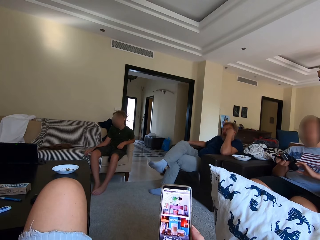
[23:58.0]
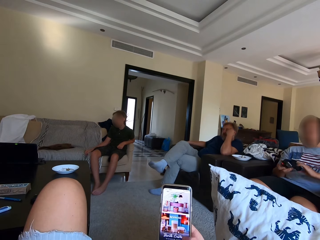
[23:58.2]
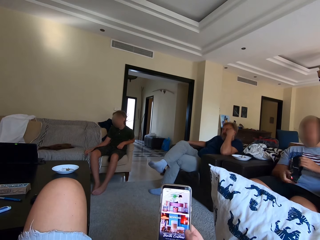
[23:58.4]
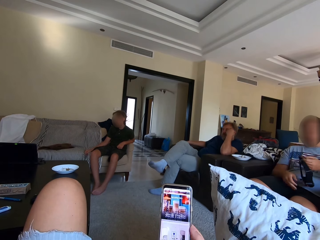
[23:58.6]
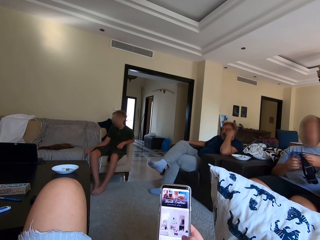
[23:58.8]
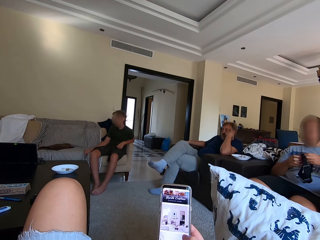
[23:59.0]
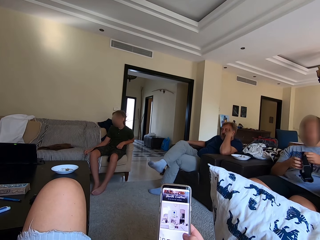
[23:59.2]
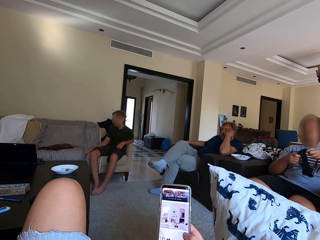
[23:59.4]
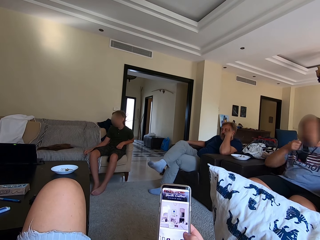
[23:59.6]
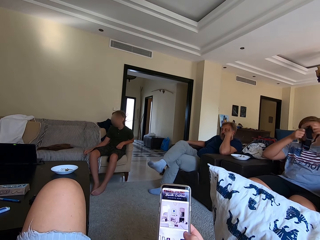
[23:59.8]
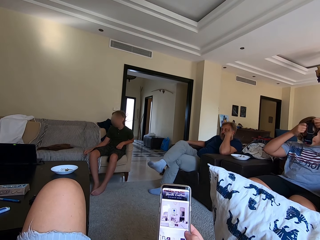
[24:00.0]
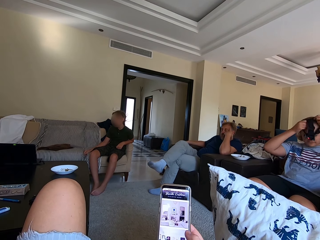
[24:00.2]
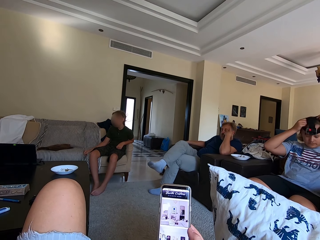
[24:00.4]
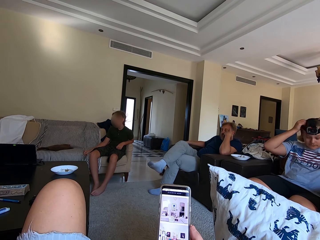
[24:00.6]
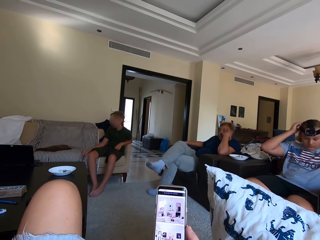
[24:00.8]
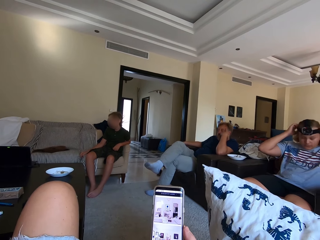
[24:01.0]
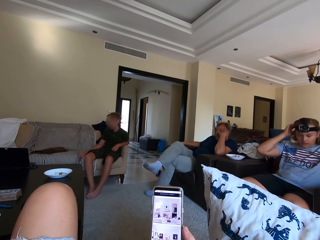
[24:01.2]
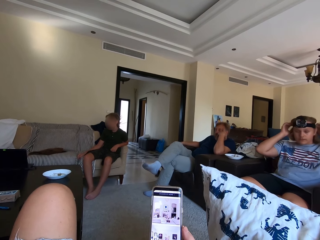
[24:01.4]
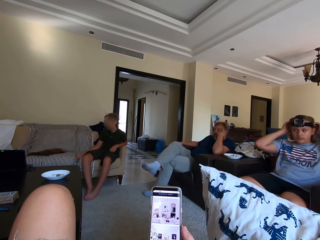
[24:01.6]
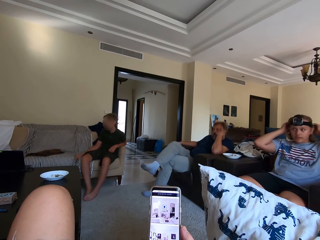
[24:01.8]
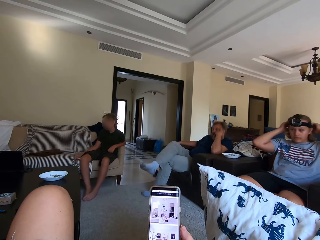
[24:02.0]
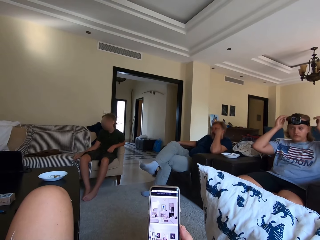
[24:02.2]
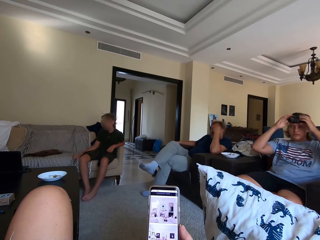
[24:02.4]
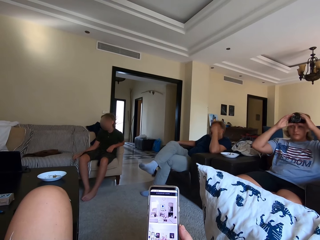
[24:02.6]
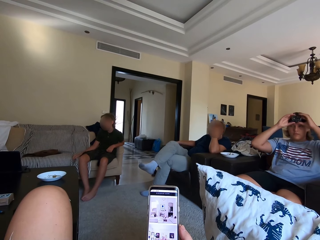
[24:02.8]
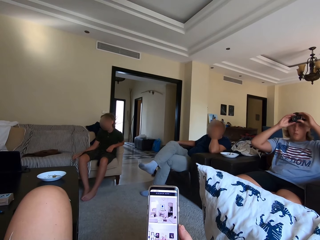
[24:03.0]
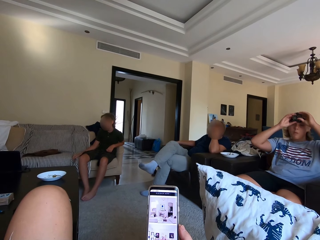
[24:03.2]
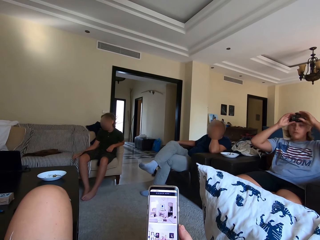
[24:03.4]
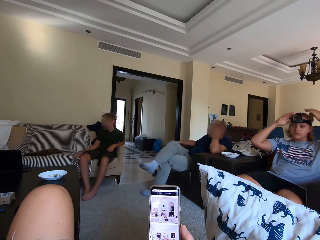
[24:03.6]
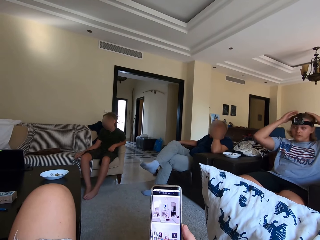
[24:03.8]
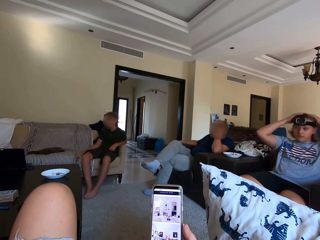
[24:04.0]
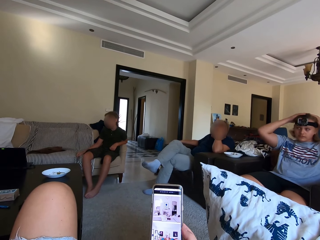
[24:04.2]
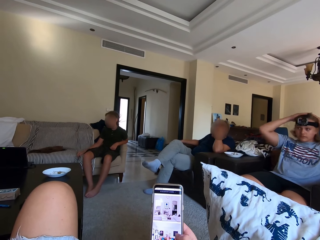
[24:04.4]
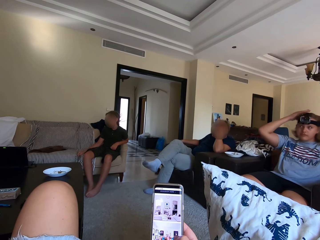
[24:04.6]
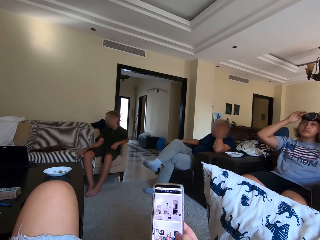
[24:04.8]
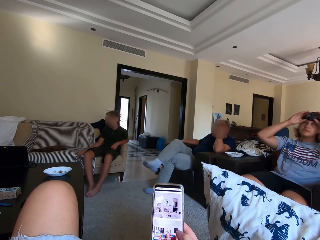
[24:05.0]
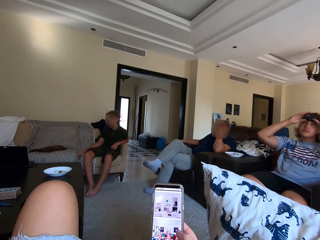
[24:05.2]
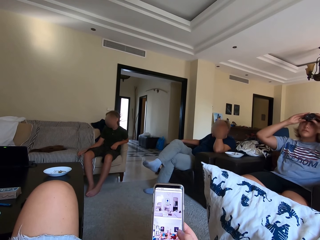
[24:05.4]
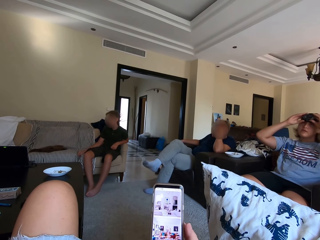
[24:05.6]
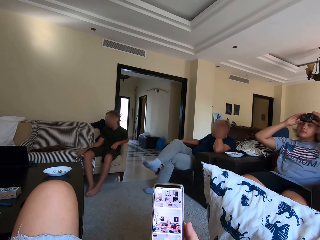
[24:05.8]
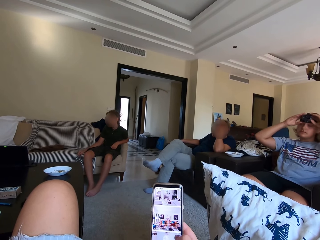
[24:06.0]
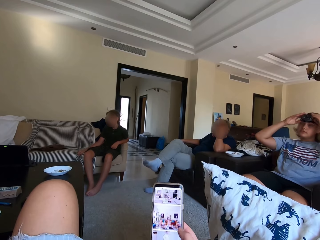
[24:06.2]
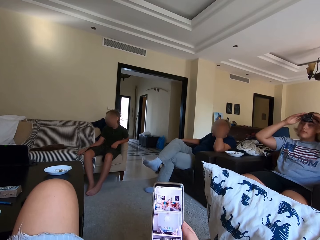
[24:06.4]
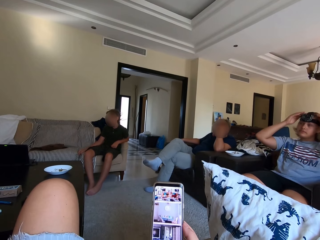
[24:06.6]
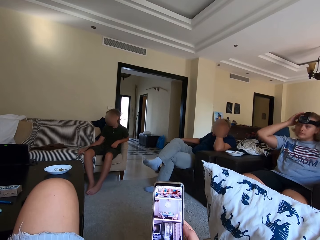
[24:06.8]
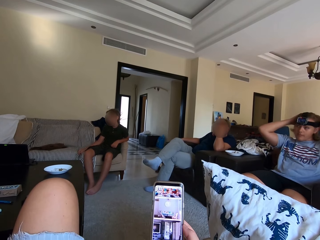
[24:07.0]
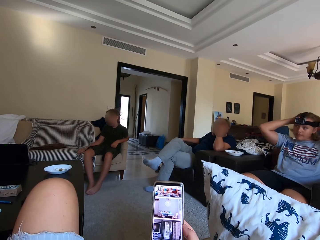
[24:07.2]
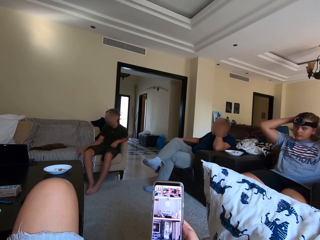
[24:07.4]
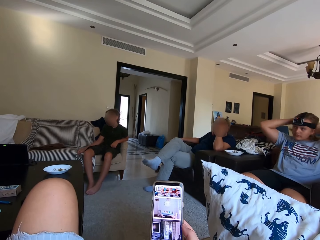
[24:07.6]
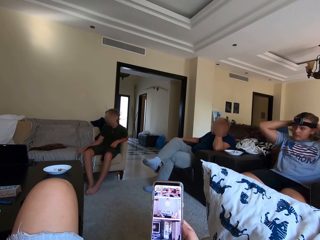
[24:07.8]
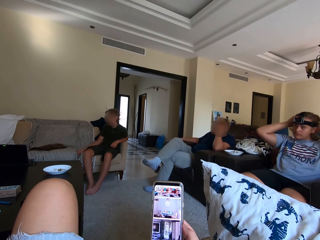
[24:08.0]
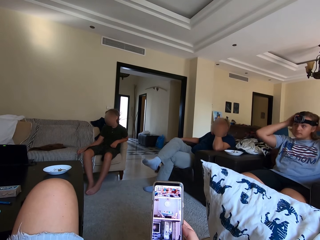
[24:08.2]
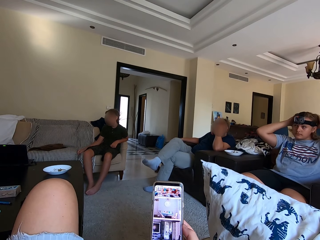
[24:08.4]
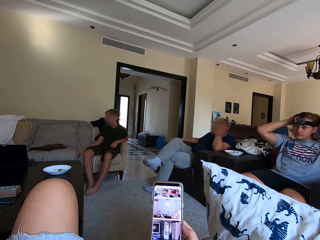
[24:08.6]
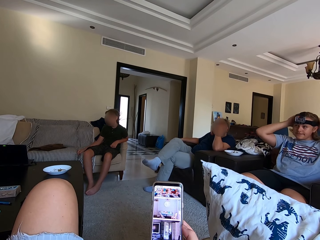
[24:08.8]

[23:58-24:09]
A woman wears the camera. The woman fixes the camera on her head. The camera wearer operates the phone.

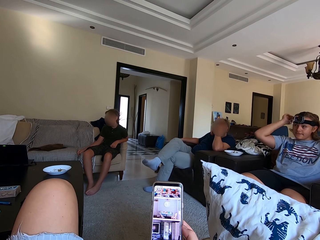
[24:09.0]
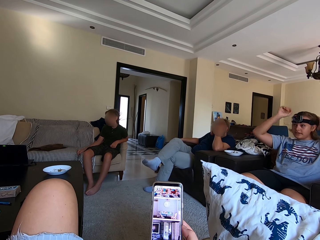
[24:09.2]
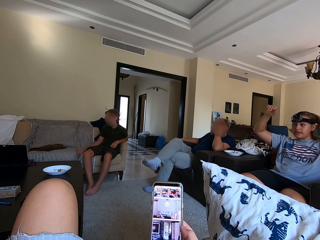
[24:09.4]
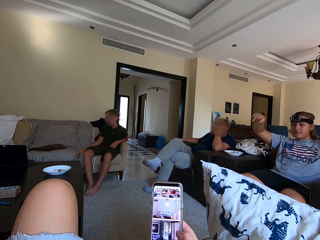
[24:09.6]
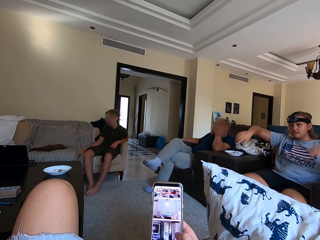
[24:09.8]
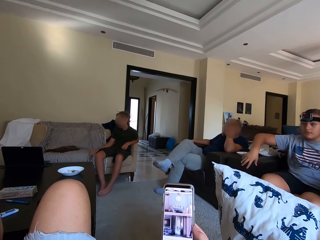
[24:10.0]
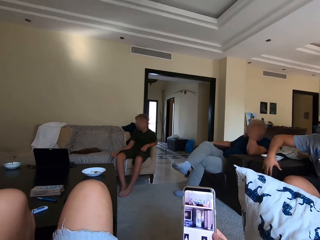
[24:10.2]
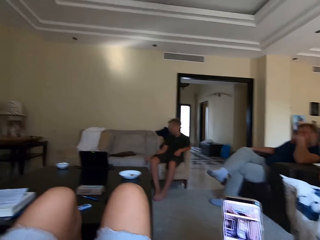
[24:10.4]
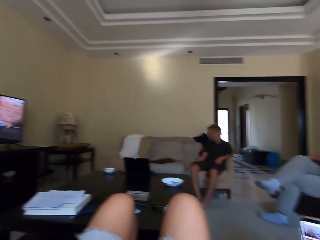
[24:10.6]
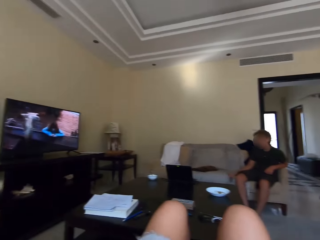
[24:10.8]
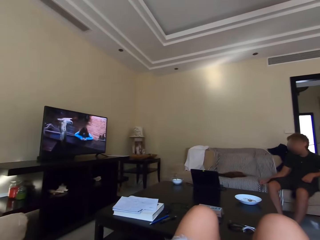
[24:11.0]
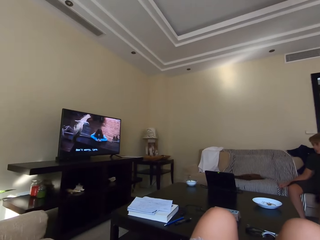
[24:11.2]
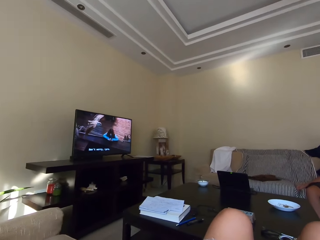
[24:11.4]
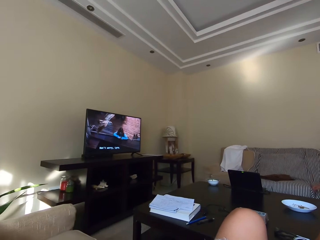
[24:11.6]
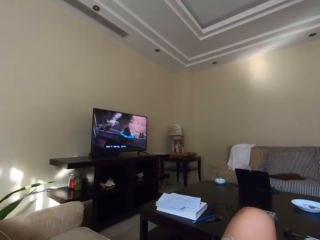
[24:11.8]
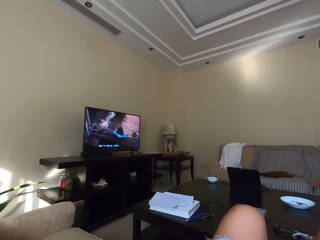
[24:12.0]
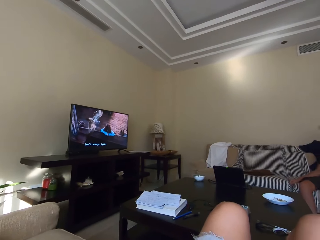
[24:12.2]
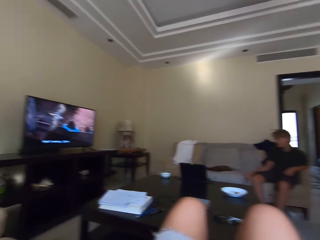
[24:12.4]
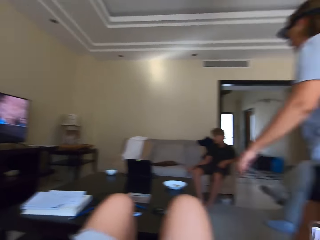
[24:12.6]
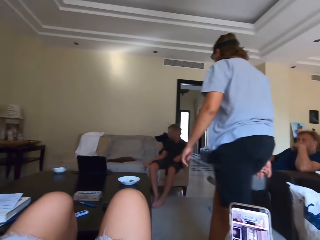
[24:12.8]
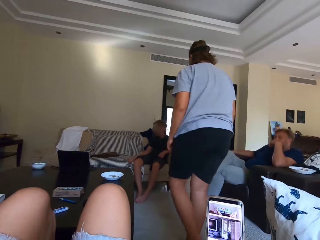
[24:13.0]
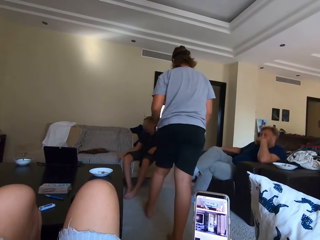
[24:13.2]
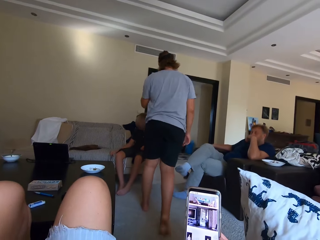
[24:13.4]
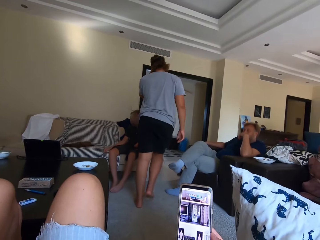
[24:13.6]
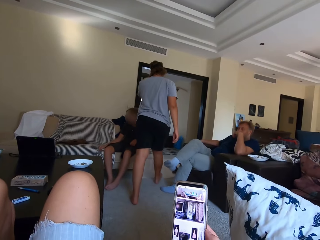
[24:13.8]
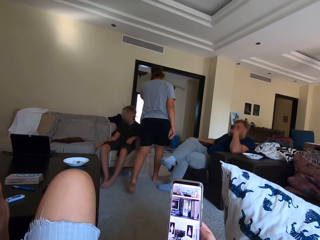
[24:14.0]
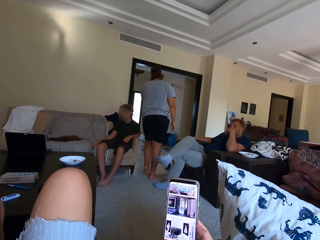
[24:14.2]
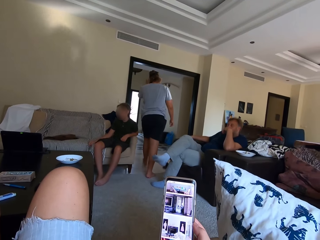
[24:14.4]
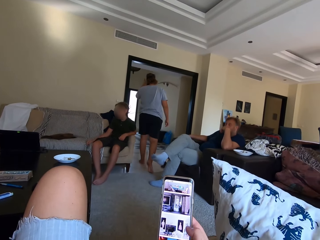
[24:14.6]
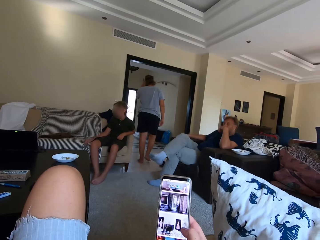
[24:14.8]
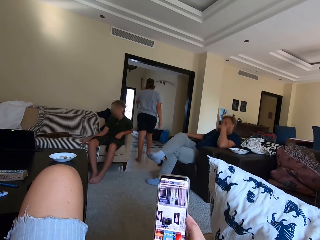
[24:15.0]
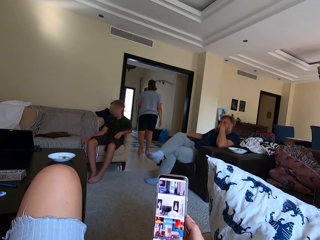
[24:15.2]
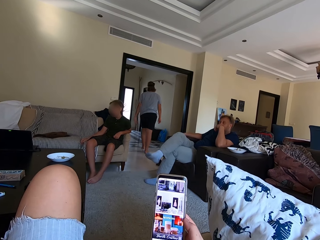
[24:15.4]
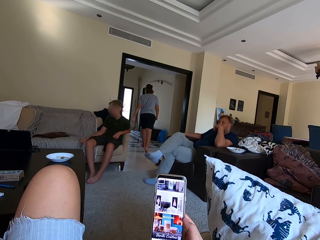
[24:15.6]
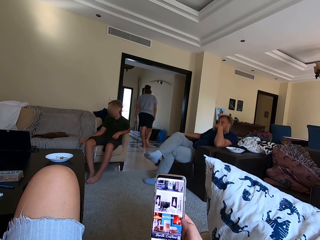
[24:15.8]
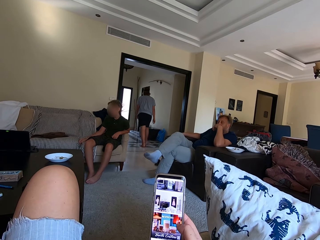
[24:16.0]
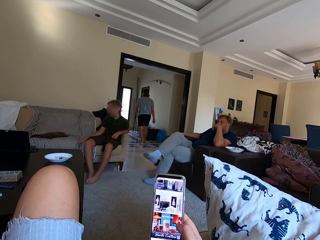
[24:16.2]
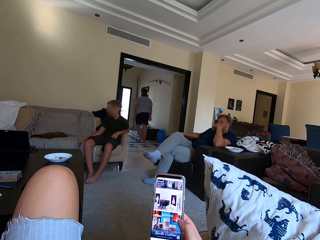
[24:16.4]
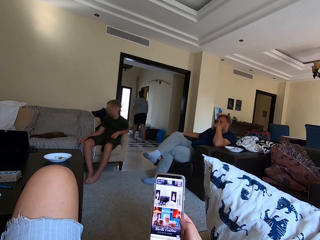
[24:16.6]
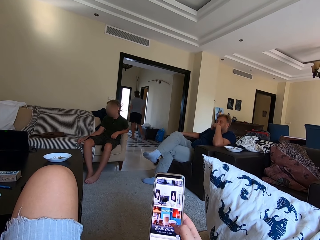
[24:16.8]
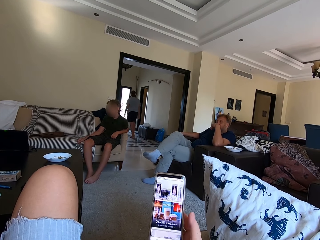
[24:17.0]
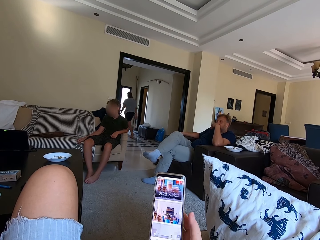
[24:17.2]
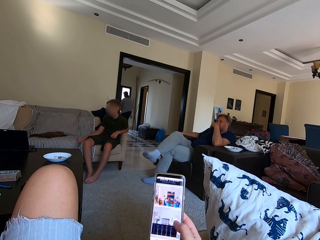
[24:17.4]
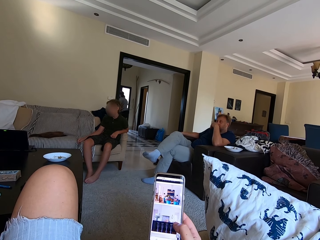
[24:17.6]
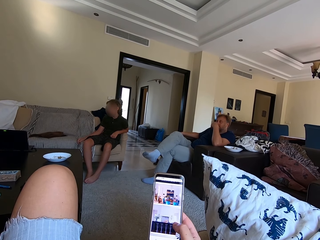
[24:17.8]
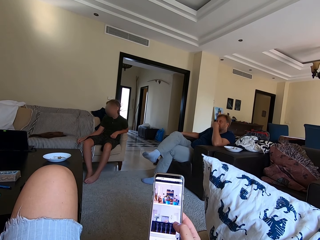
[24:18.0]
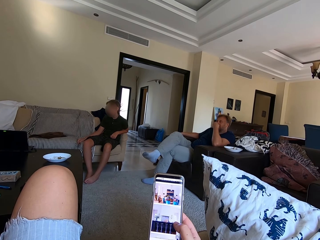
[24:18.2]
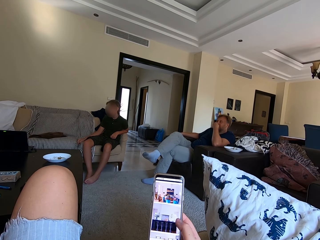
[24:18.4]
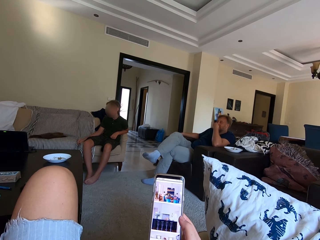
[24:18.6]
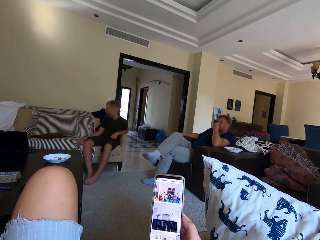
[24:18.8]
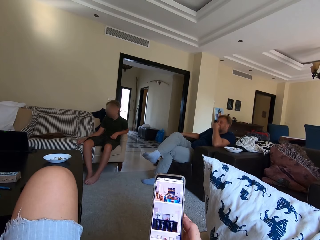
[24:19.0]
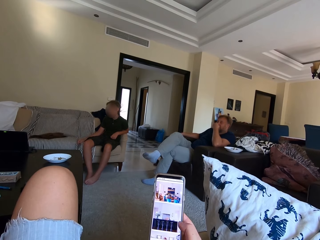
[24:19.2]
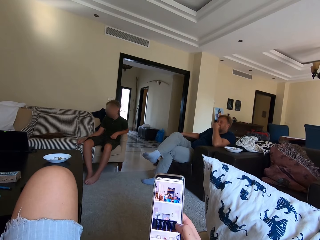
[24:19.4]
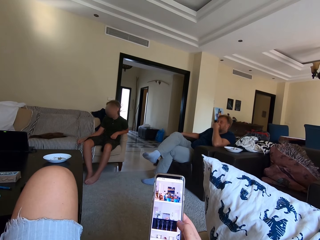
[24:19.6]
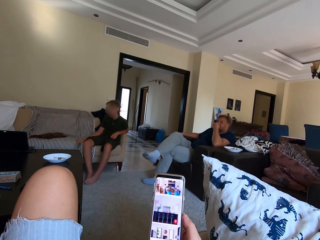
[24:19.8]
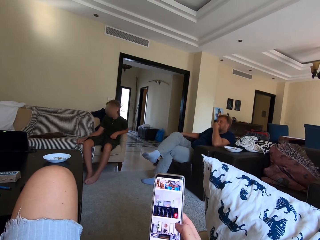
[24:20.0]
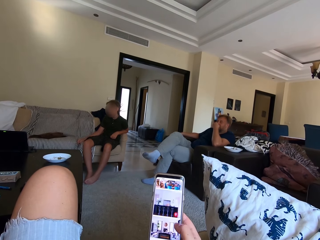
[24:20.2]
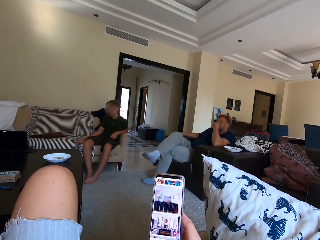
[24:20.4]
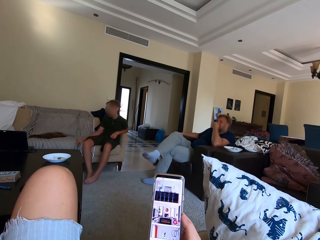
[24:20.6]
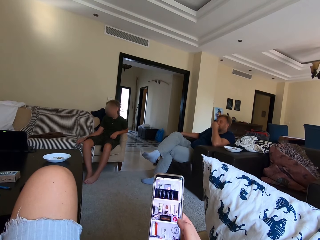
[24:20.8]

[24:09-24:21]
A woman stands up and walks around the room. The camera wearer operates the phone.
